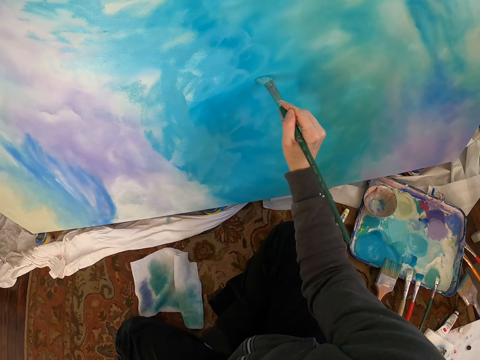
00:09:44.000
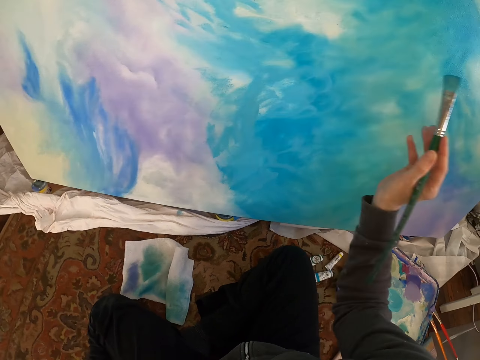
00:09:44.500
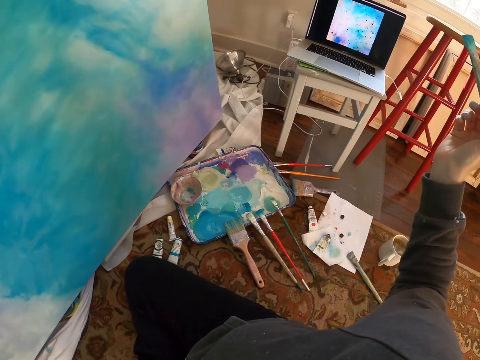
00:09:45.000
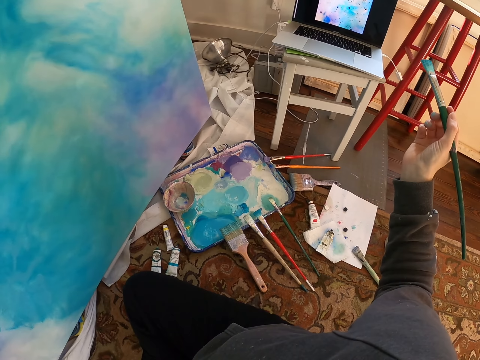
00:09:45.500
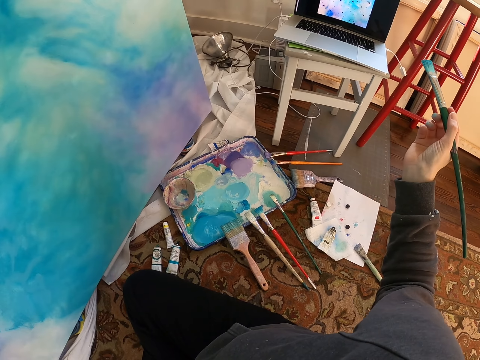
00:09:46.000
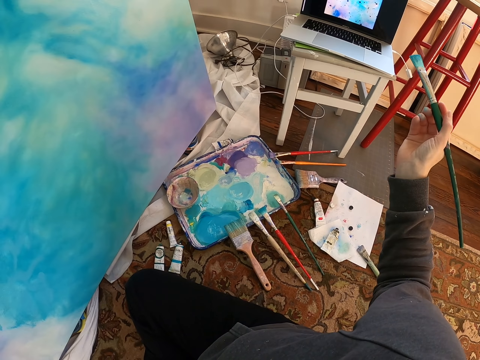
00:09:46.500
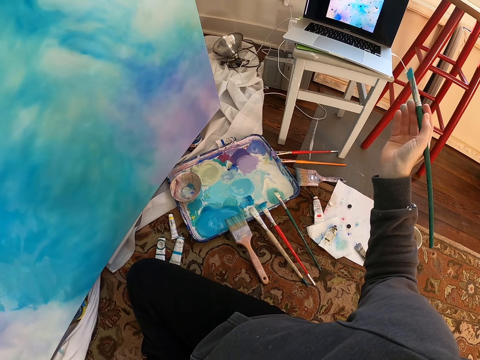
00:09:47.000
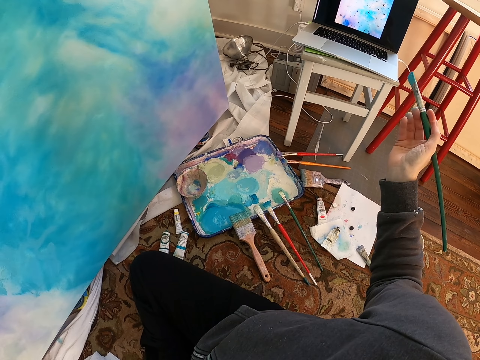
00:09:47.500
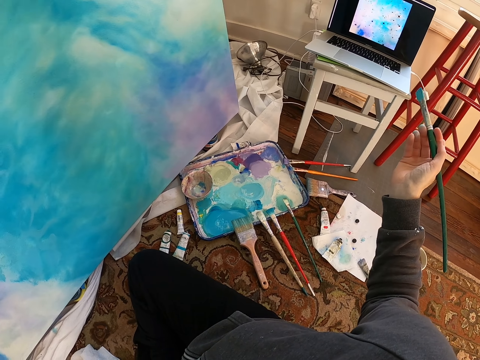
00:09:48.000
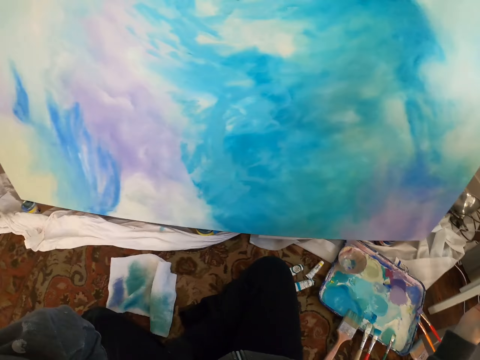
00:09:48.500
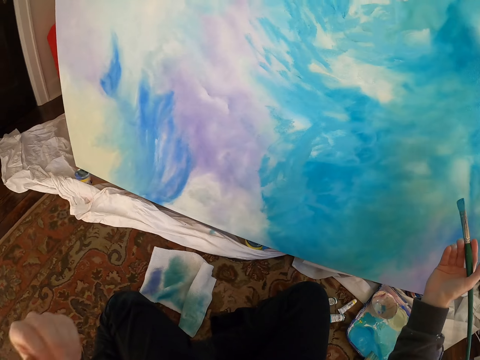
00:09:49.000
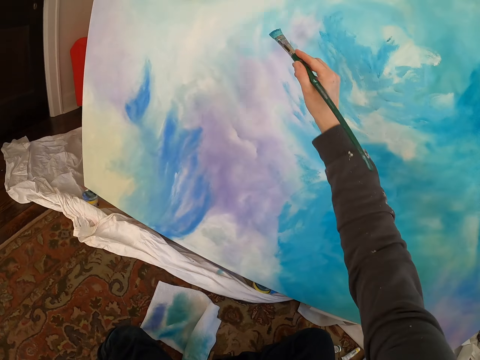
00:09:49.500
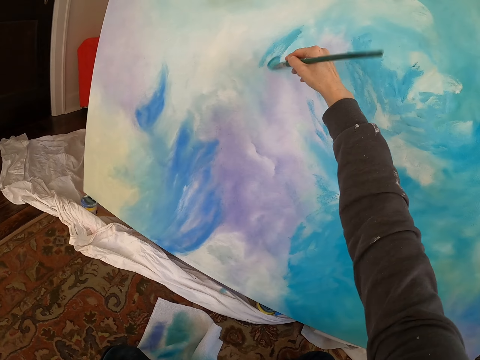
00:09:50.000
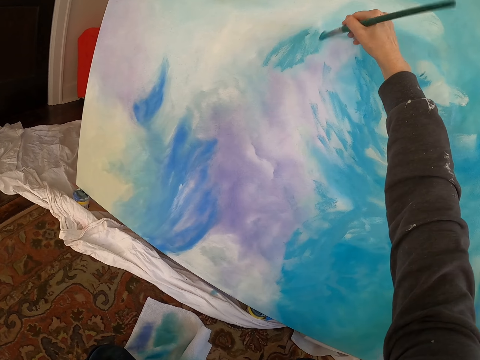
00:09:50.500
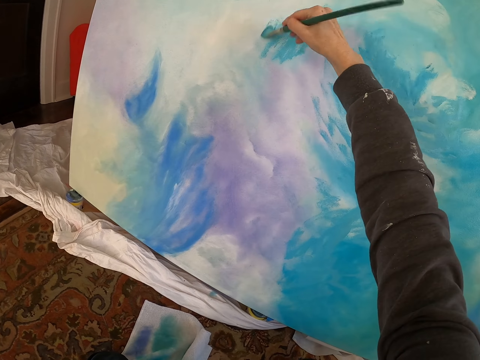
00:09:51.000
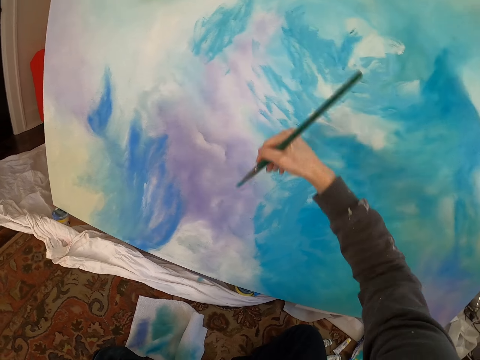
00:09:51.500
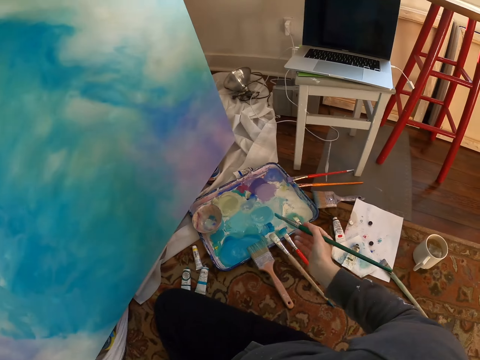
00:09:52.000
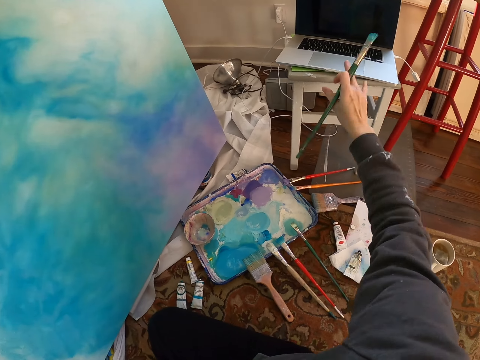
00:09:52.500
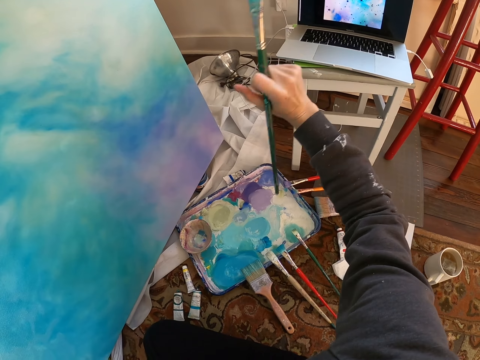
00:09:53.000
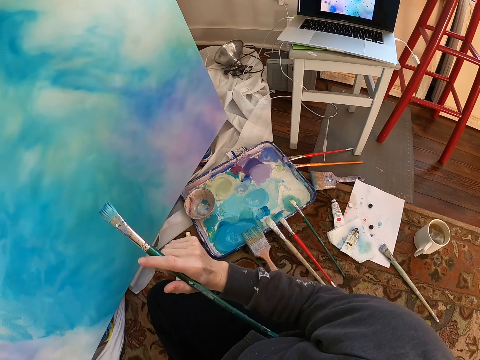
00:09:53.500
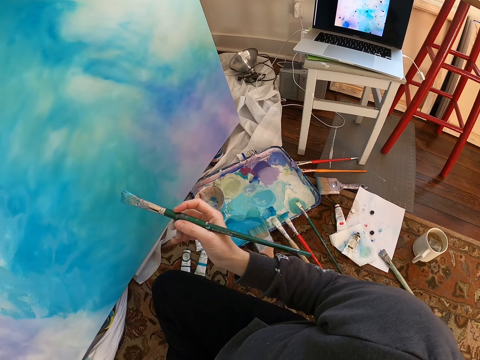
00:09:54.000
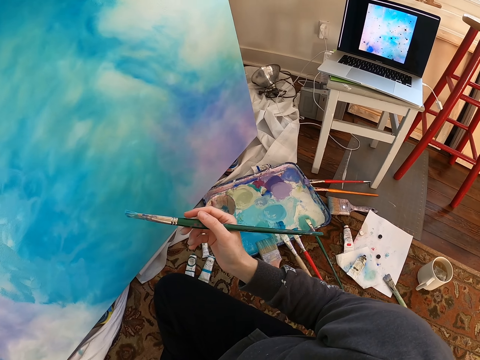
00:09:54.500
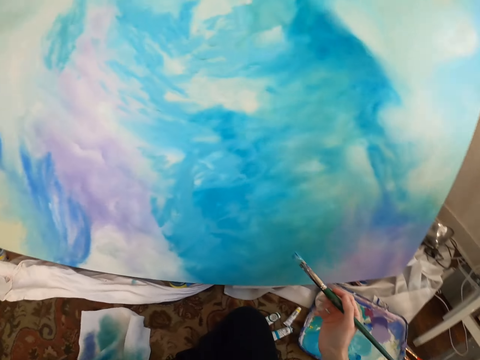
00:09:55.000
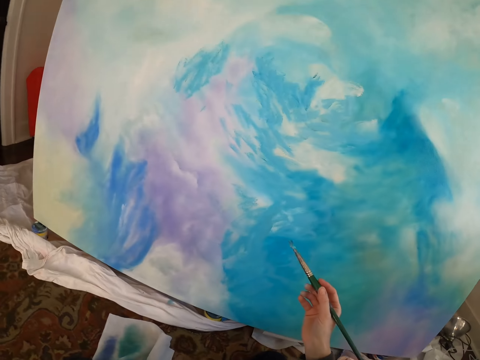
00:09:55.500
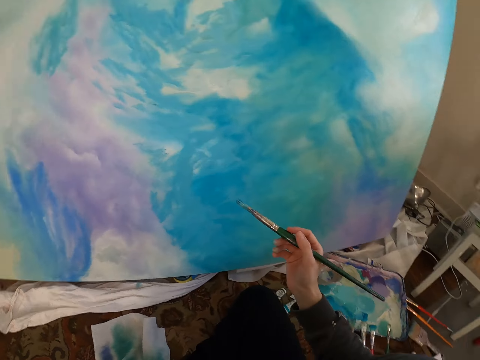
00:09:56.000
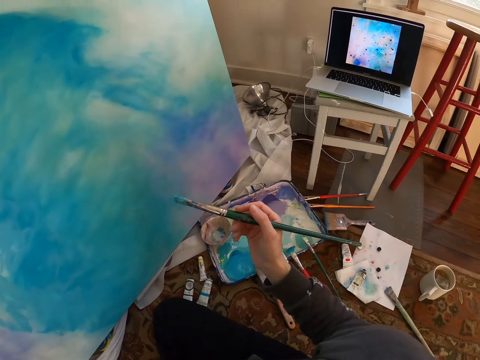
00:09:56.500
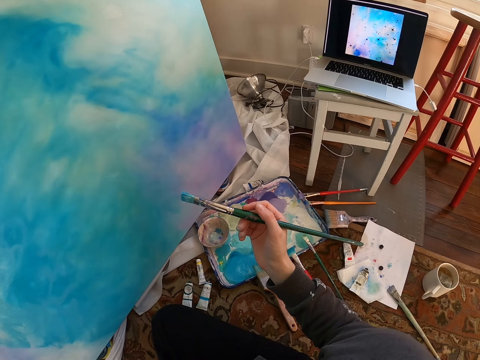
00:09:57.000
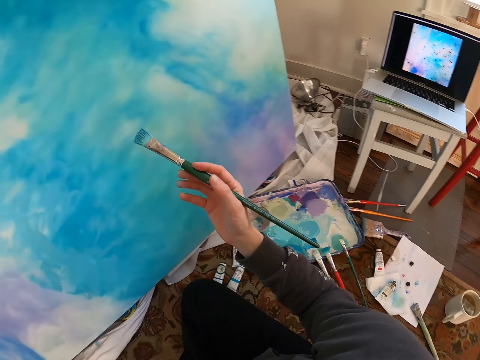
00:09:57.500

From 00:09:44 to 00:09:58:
The camera wearer stares at a laptop. They lift a brush. They paint the painting. They lift the brush. They touch the screen of the laptop. They stare at the laptop. They stare at a painting. They stare at the laptop. They look around.

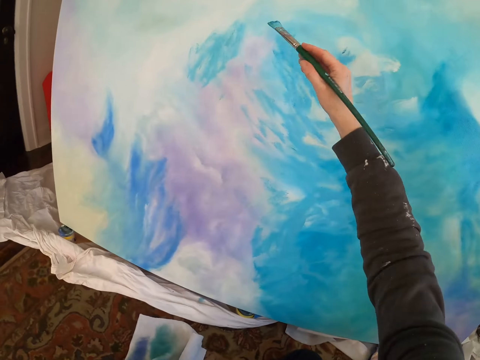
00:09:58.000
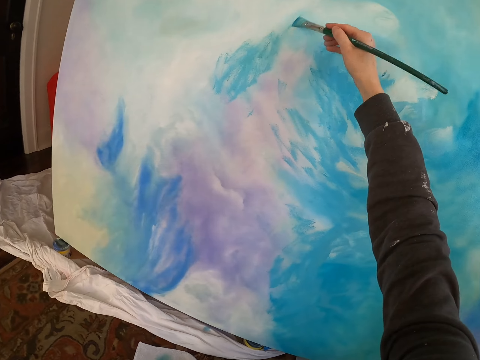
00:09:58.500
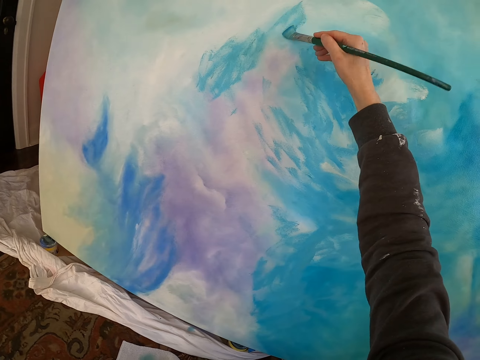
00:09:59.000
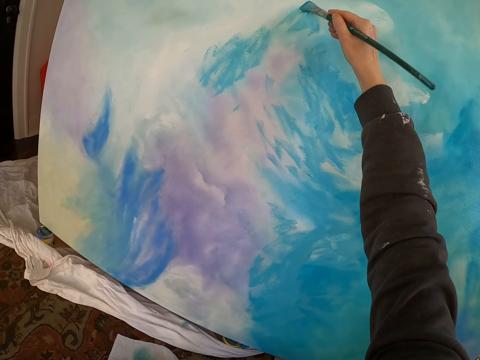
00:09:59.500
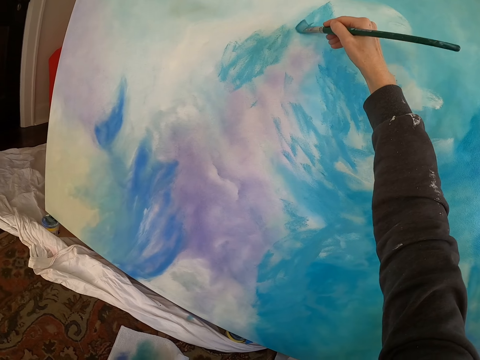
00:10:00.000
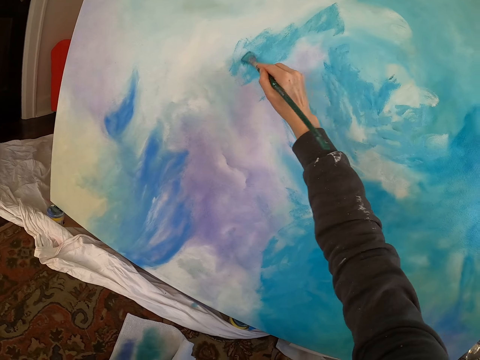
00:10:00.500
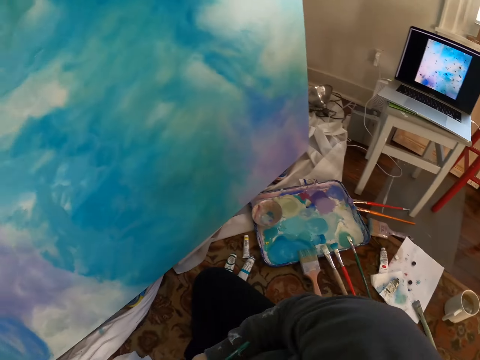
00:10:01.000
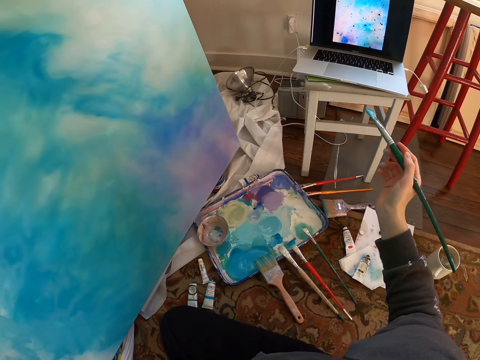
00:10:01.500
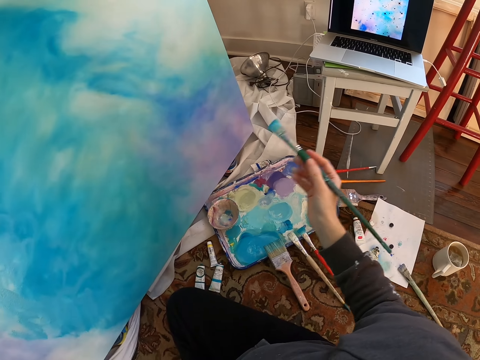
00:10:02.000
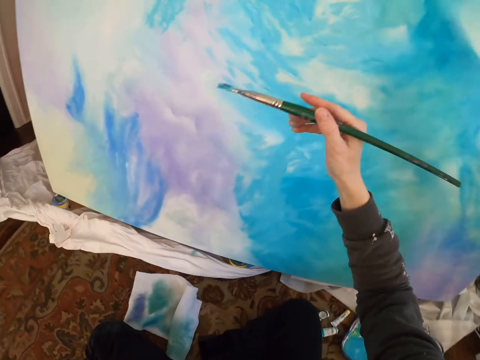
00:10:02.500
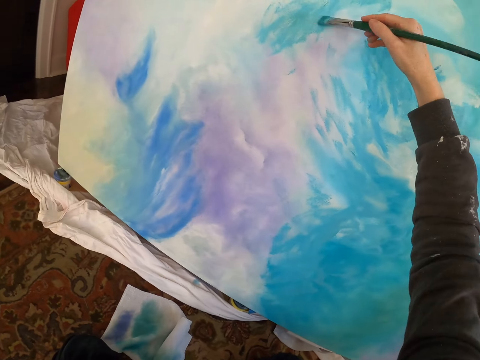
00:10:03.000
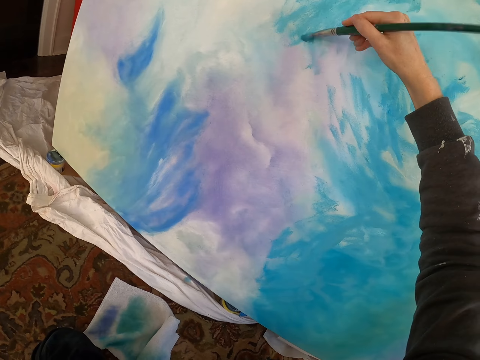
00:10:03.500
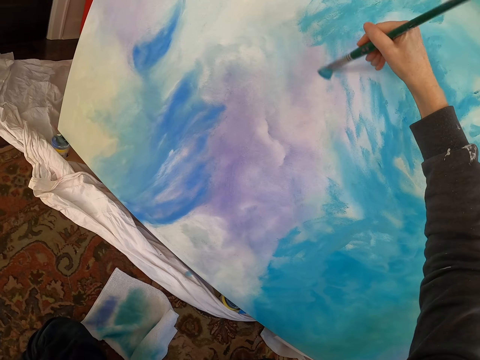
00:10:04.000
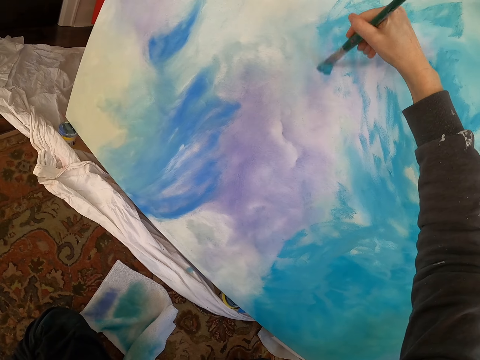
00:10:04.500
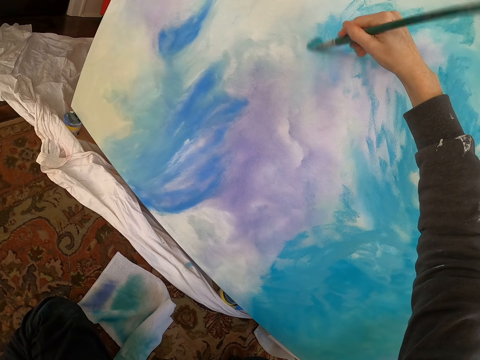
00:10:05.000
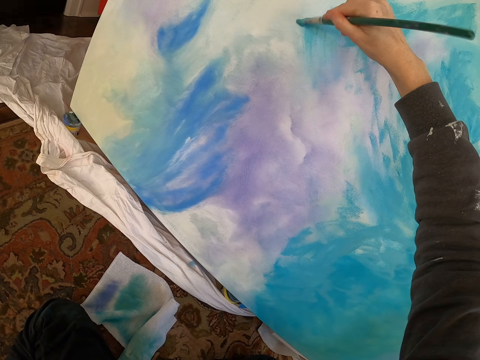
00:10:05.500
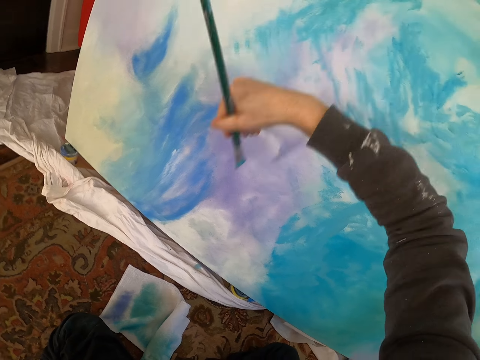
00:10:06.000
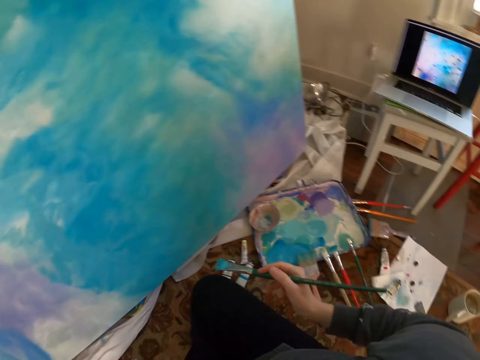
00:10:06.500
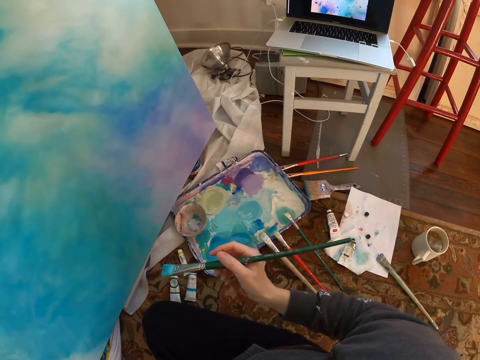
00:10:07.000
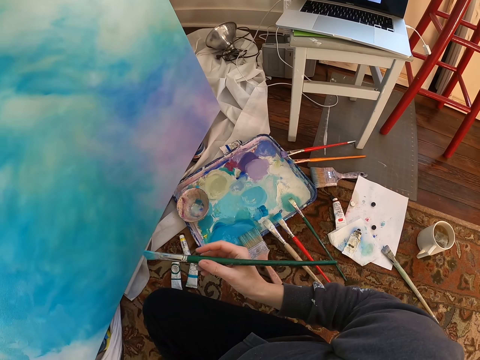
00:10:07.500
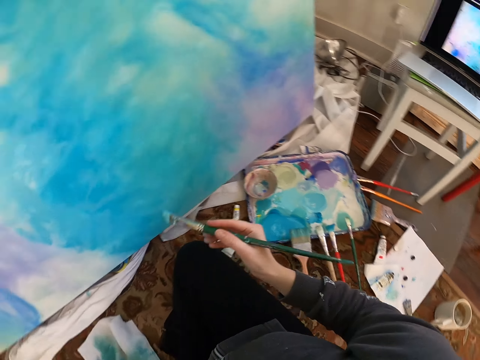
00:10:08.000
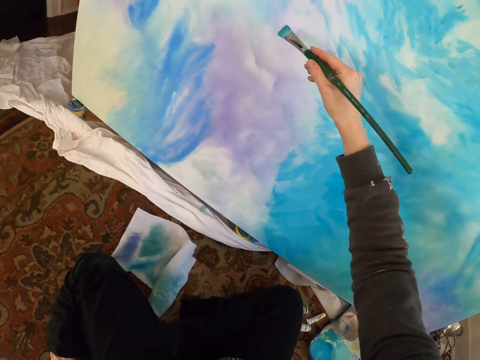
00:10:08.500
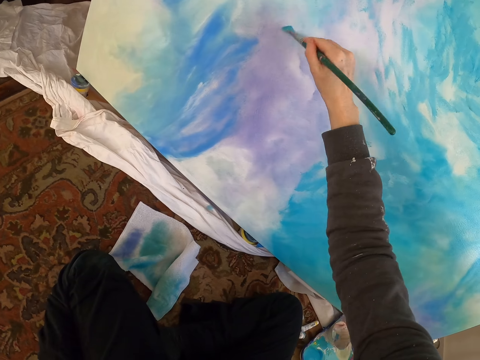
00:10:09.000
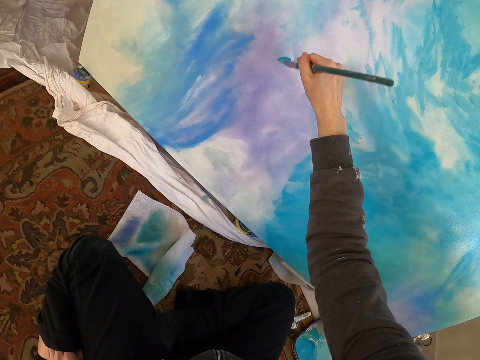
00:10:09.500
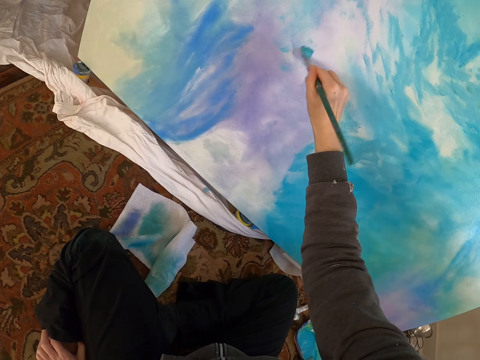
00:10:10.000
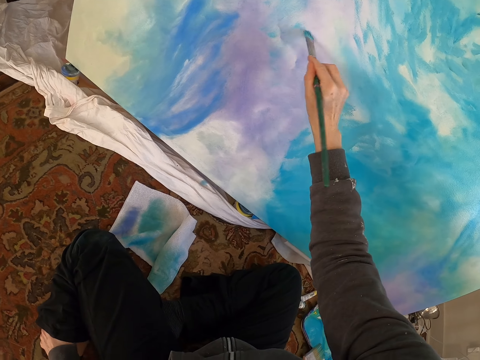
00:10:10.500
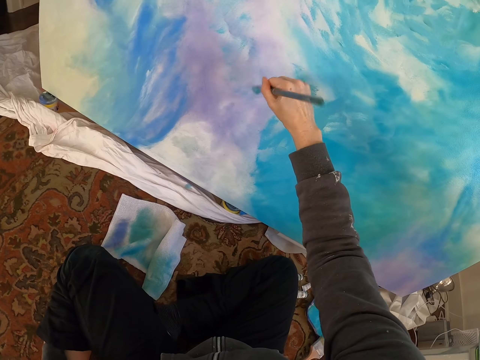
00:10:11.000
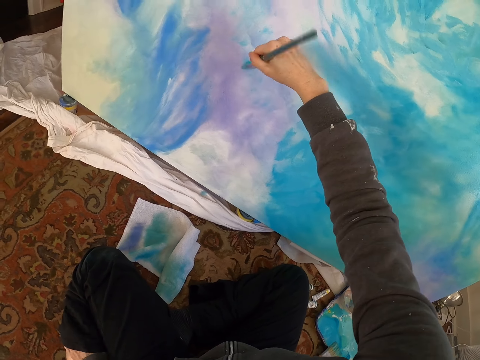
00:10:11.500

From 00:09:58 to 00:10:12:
The camera wearer paints the painting. They lift a brush. They stare at a laptop. They paint the painting. They lift the brush. They stare at the laptop. They paint the painting.
